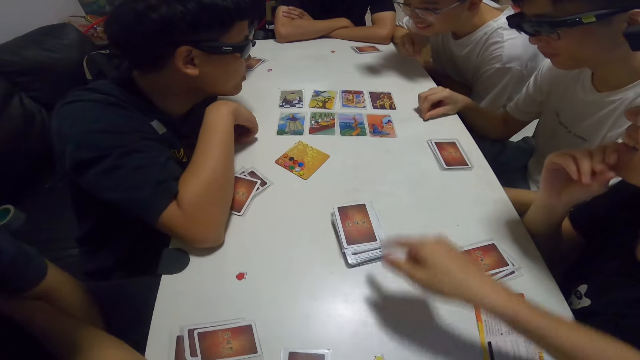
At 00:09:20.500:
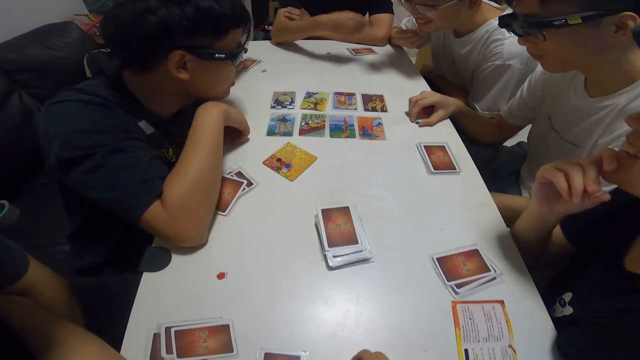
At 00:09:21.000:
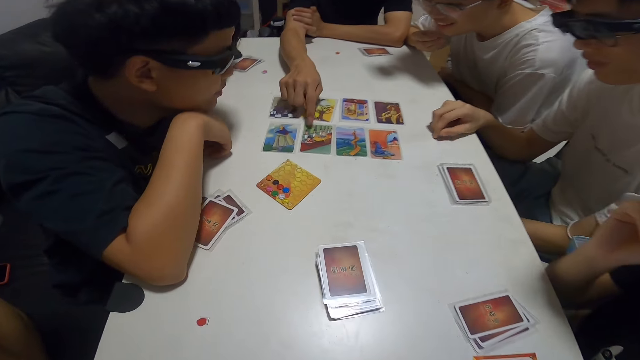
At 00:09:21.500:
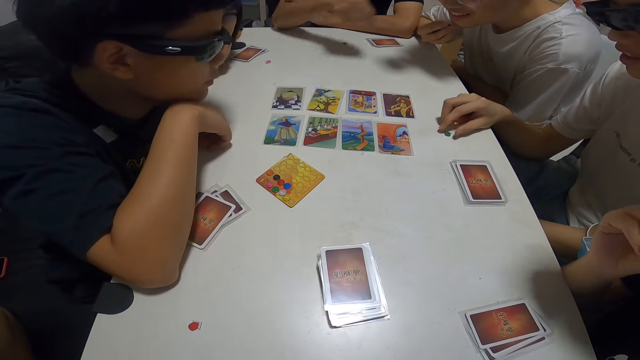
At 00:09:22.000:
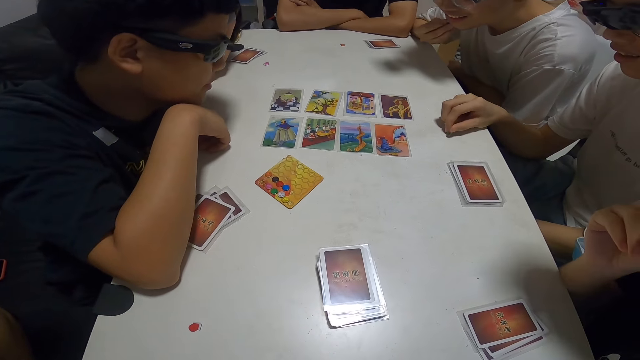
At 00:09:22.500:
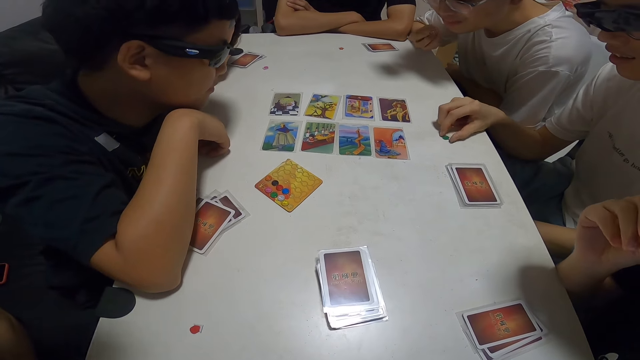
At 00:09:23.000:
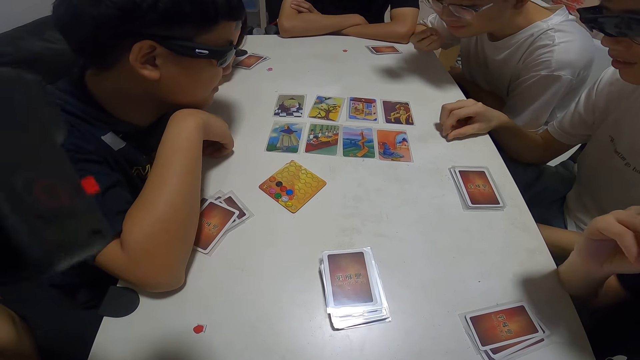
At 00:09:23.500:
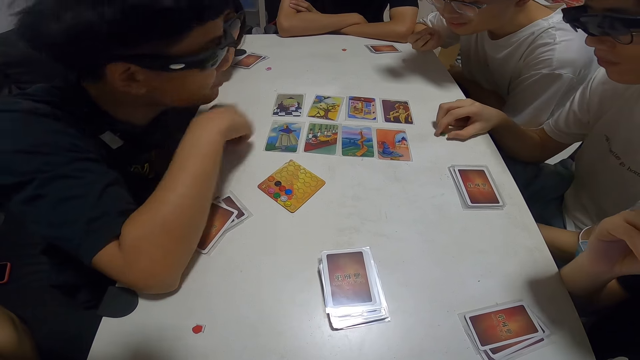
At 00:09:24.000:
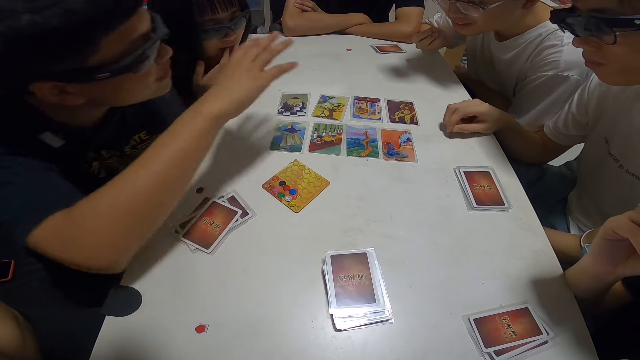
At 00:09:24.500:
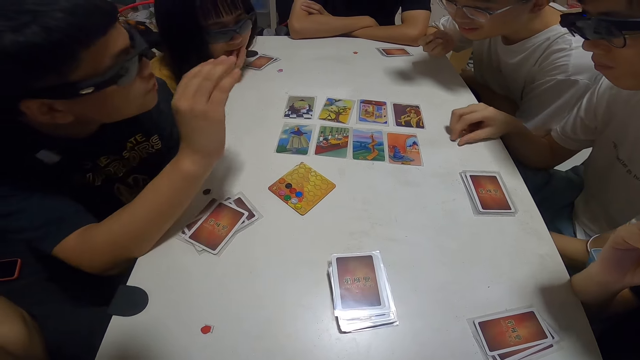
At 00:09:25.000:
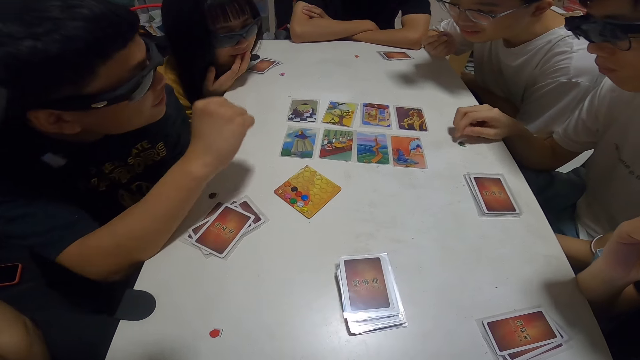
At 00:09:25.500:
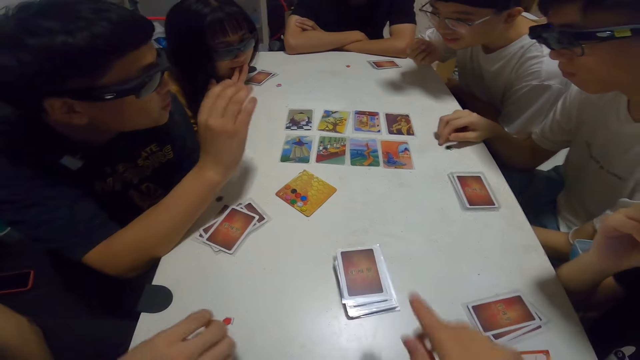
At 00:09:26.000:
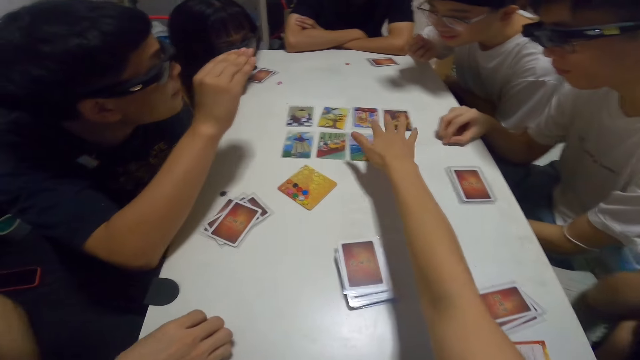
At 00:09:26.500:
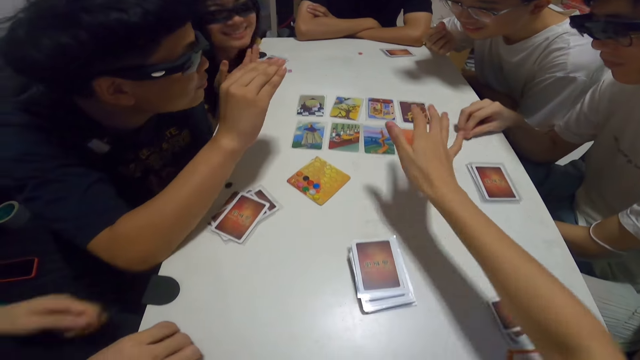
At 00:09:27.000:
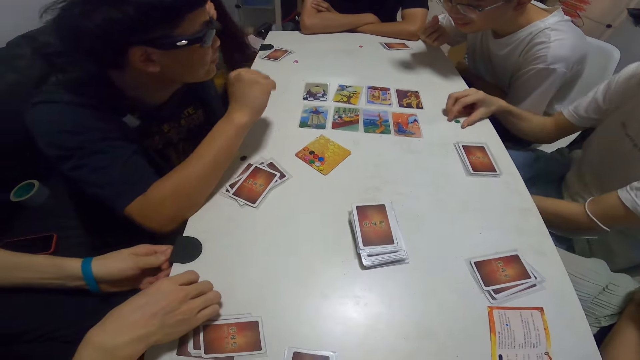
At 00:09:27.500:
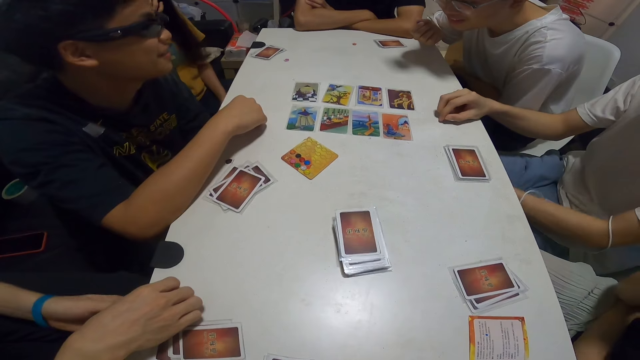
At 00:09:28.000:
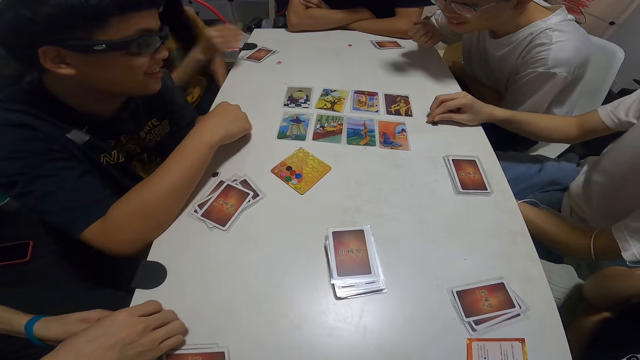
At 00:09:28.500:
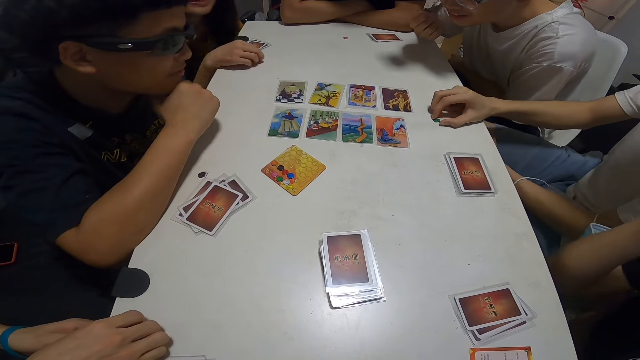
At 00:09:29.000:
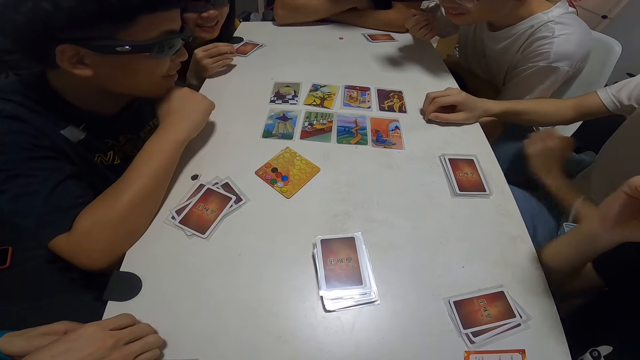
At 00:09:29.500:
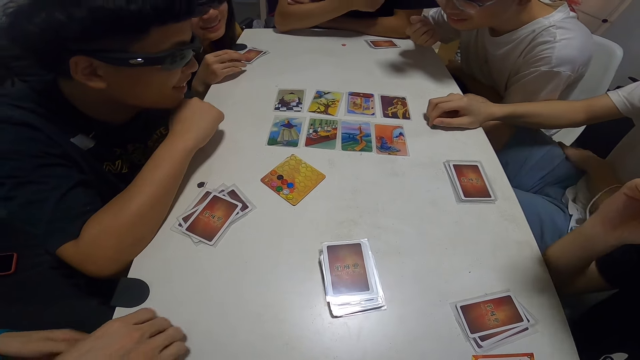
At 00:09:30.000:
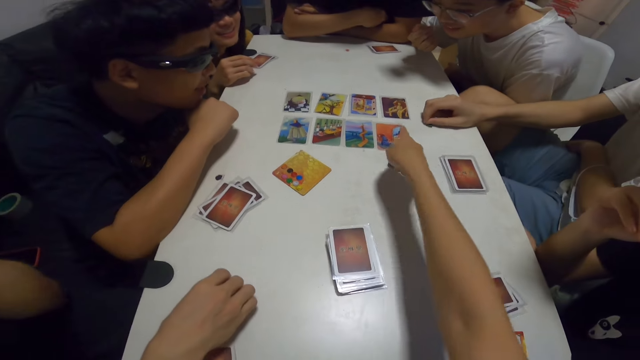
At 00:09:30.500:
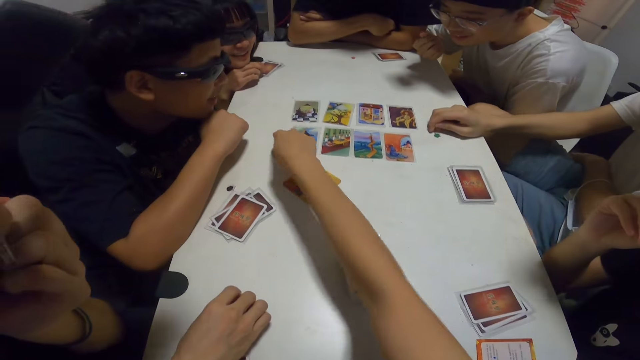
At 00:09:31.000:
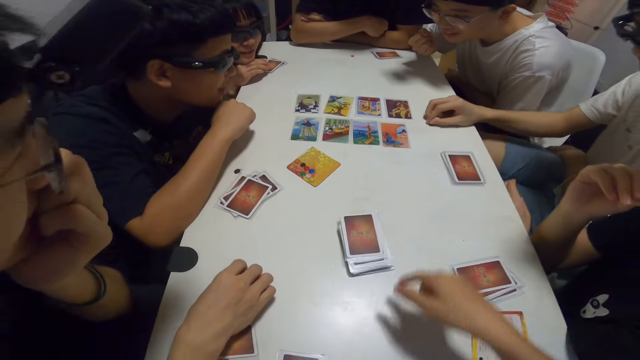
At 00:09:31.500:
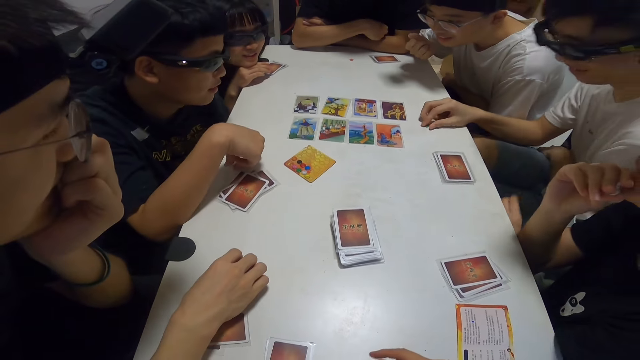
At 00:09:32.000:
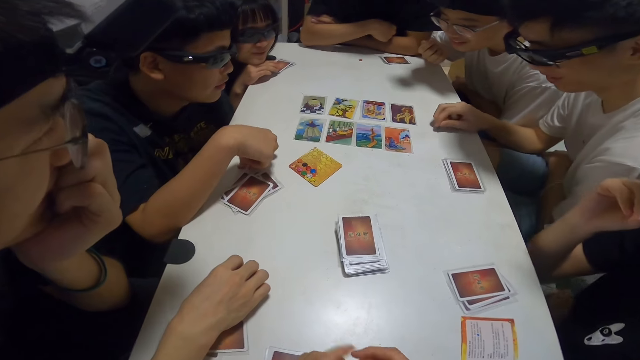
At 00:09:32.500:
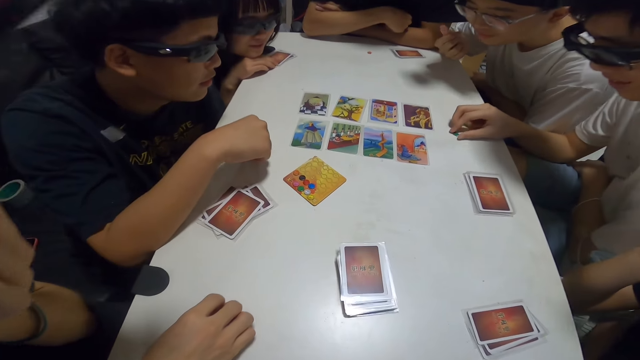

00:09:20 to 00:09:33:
A man points at the cards. The camera wearer stretches her hand out. She points at the cards. She stretches her hand out.

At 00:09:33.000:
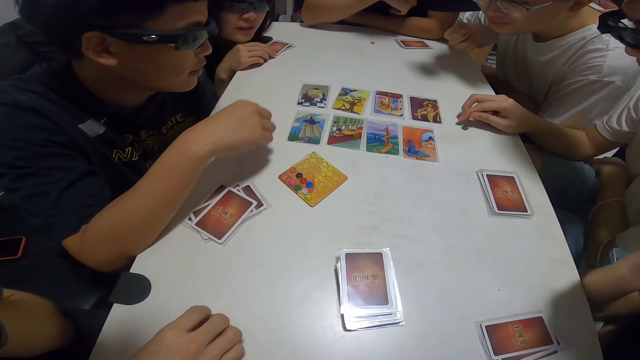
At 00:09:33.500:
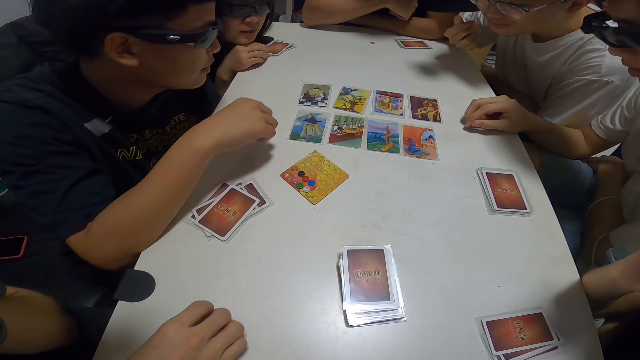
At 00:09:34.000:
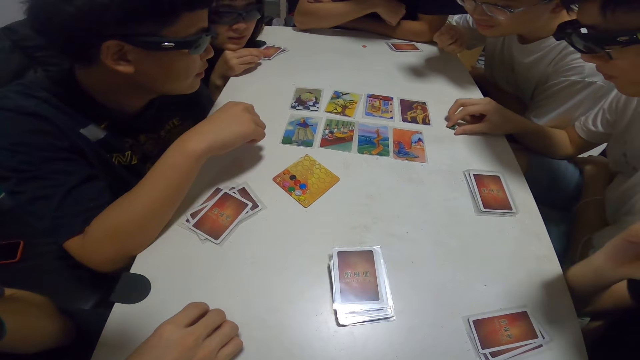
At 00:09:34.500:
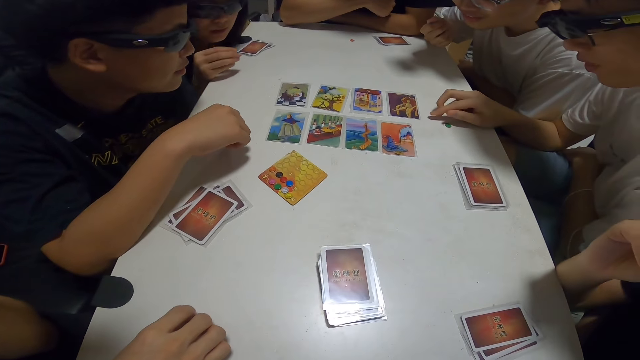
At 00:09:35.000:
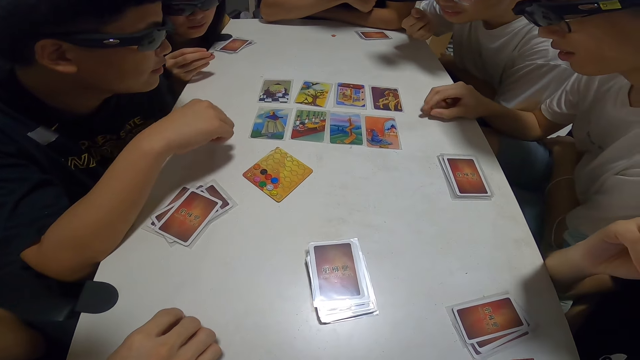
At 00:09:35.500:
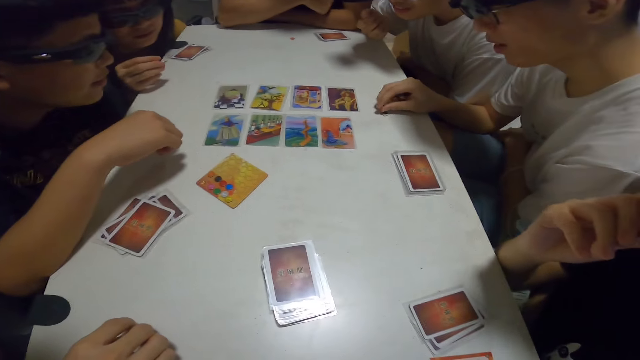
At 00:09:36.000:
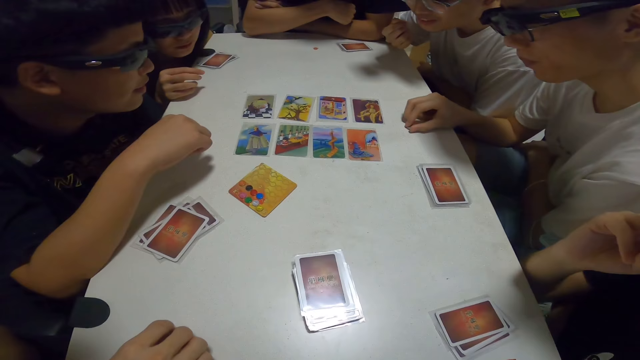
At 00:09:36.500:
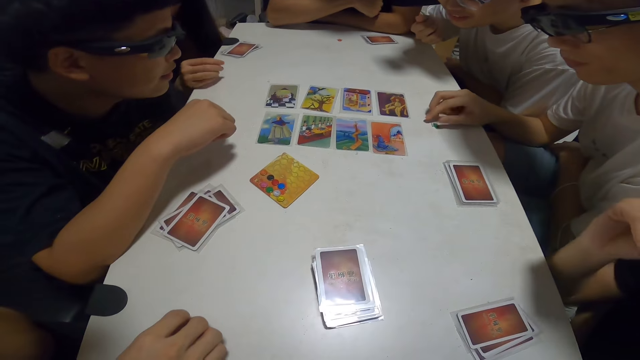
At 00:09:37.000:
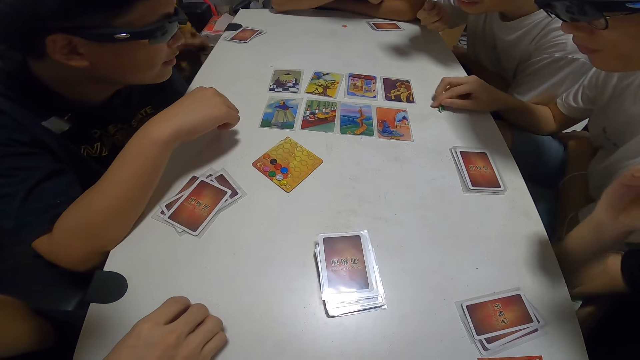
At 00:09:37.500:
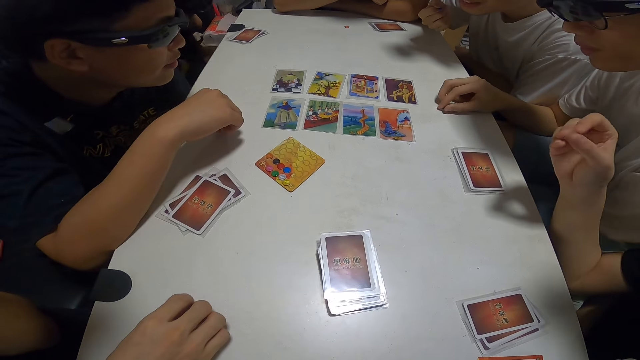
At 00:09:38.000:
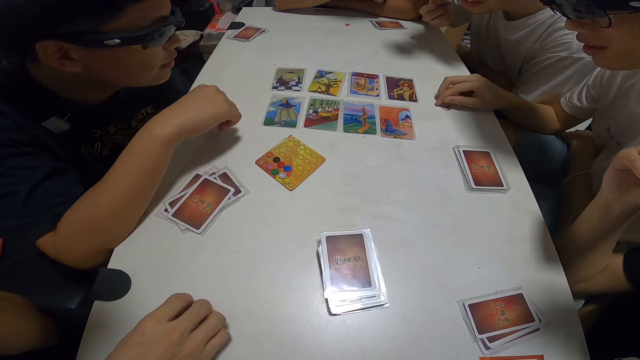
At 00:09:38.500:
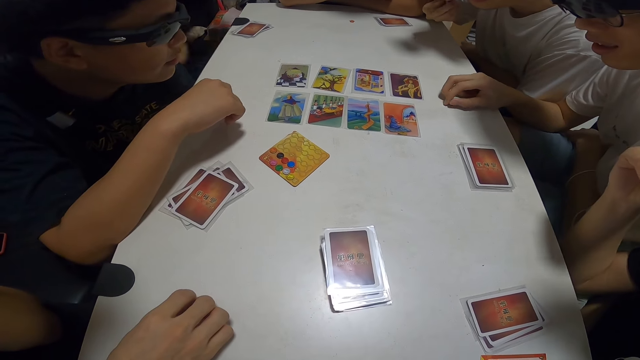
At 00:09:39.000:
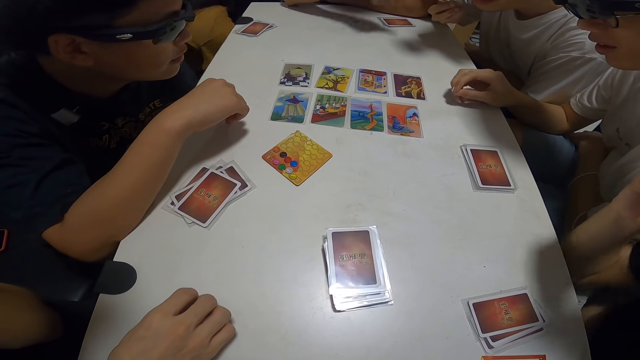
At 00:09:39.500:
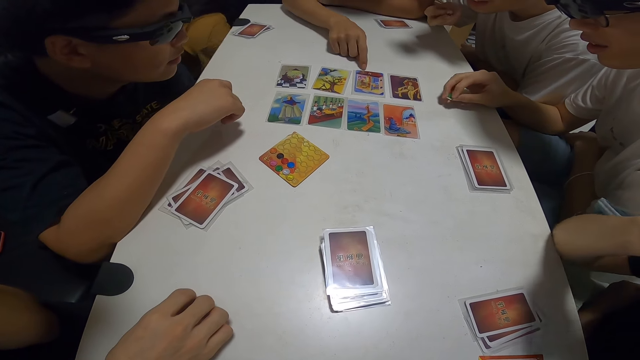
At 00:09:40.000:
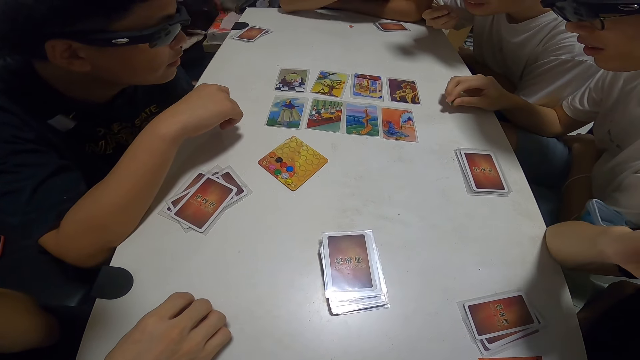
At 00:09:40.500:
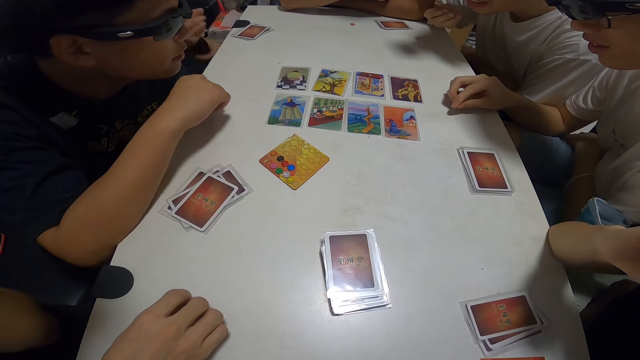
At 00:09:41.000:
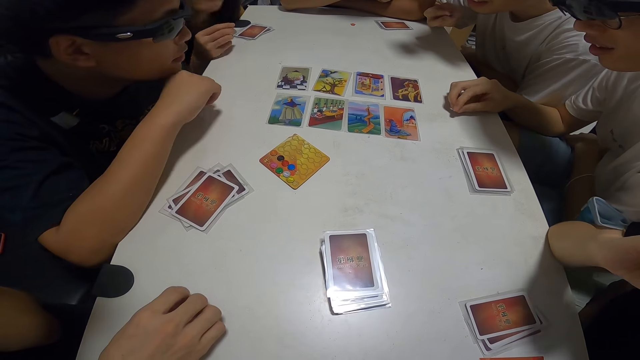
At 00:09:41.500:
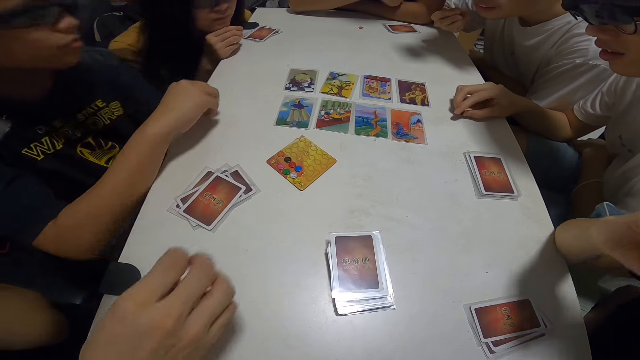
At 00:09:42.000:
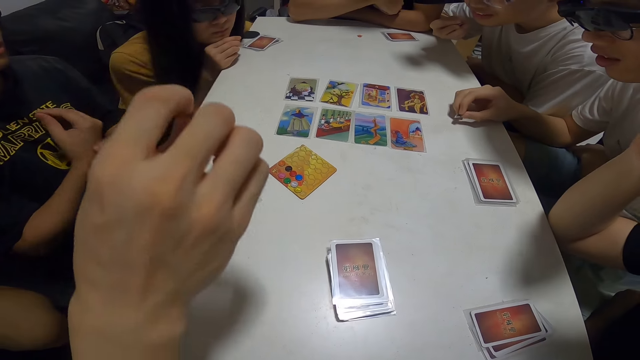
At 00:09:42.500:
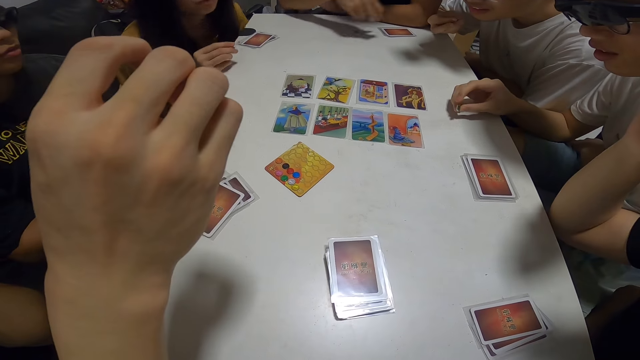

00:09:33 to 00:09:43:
A man hits the table. The camera wearer stares at the table. Another man points at the cards.
